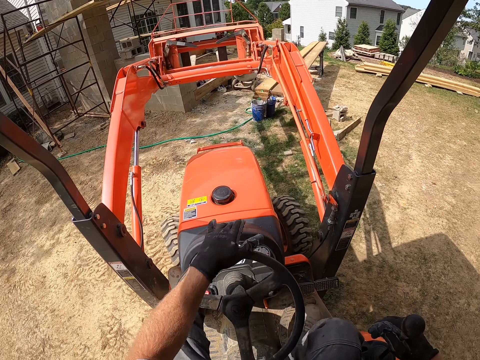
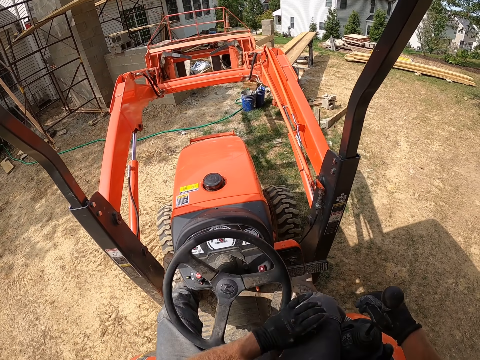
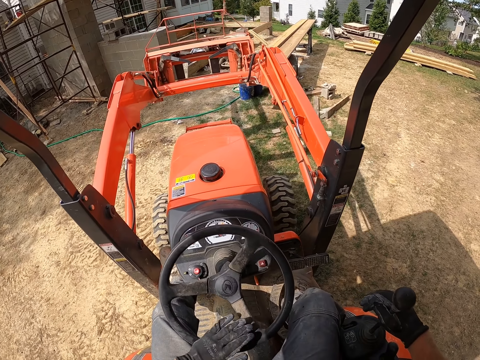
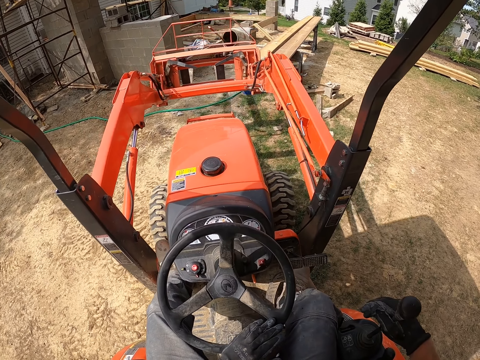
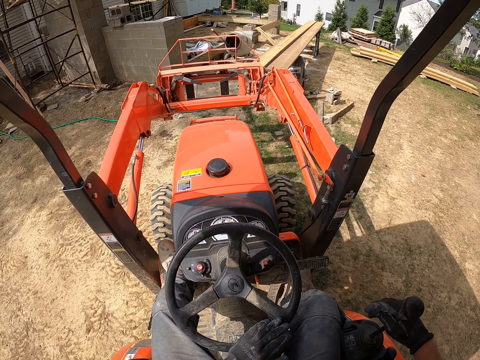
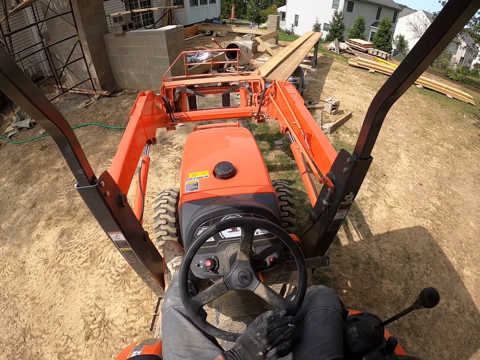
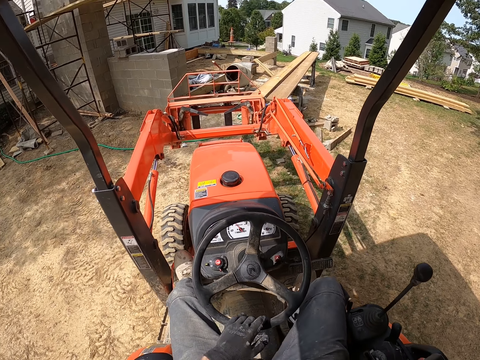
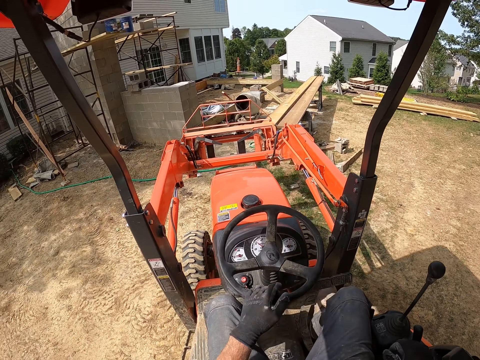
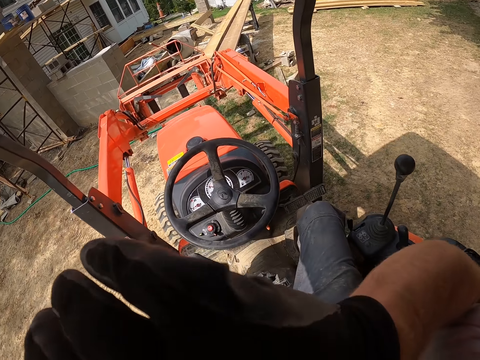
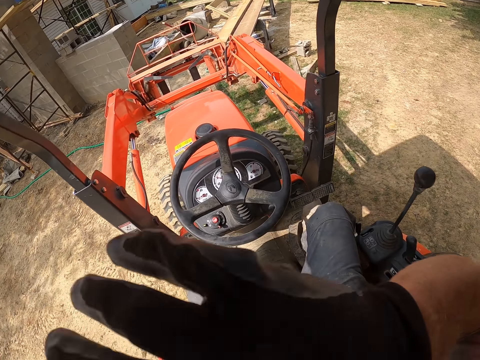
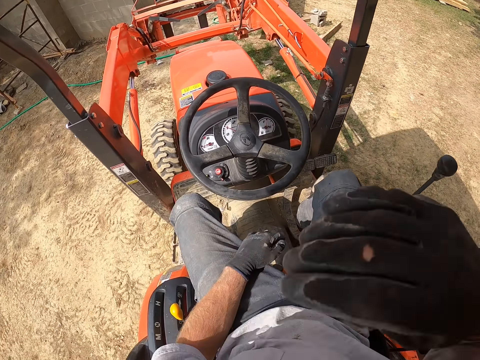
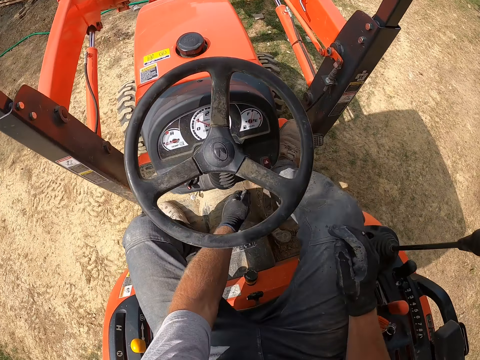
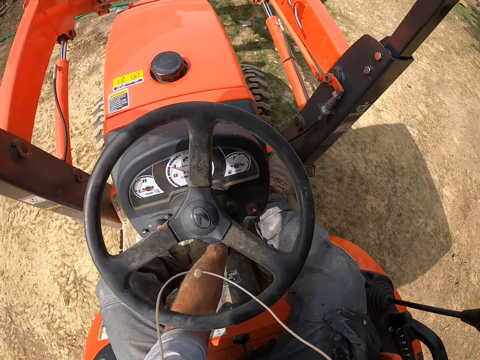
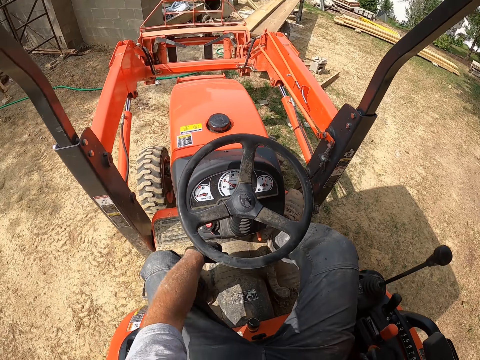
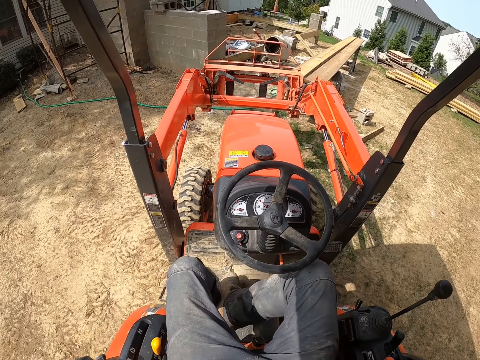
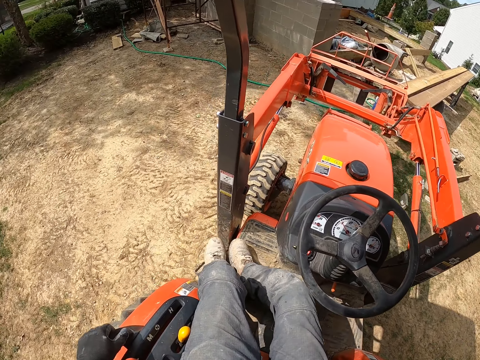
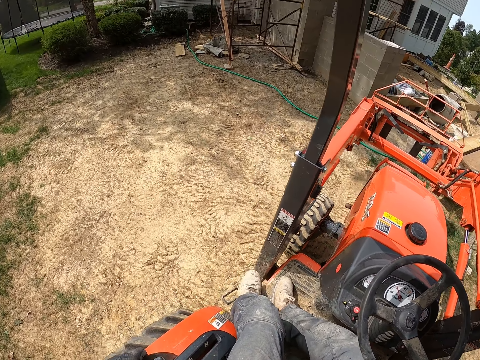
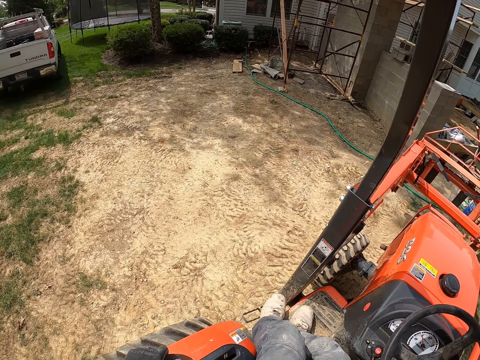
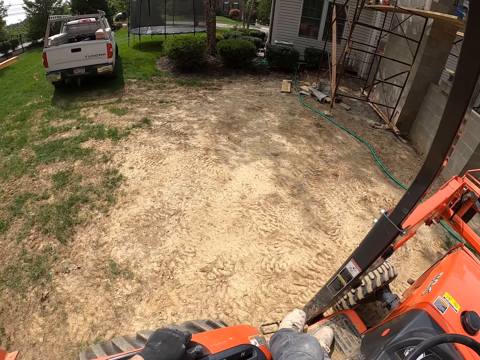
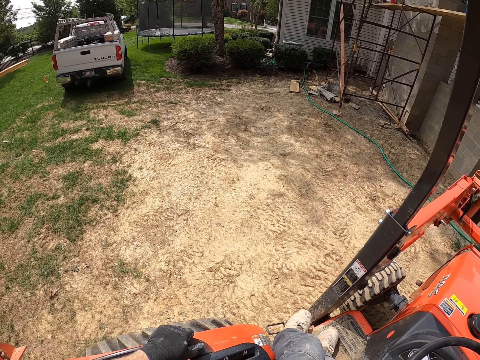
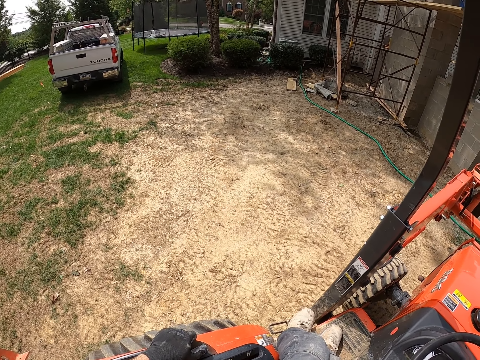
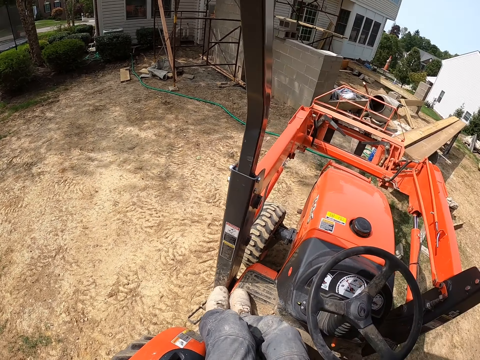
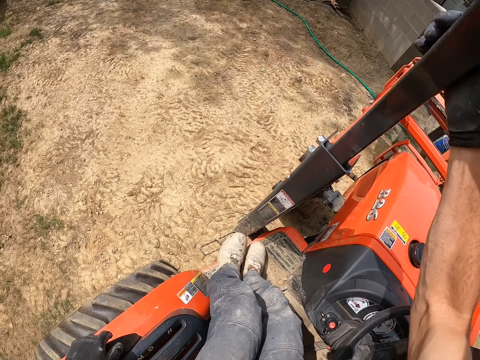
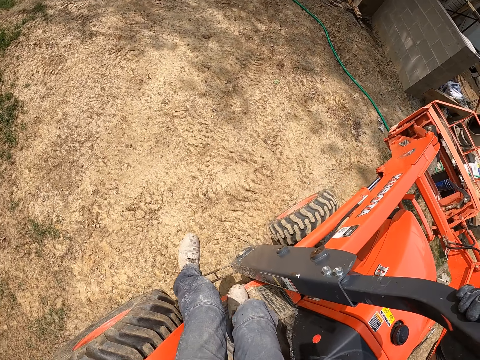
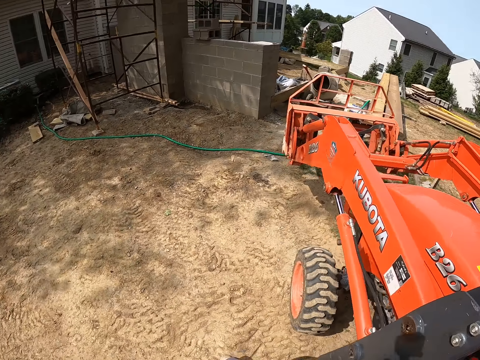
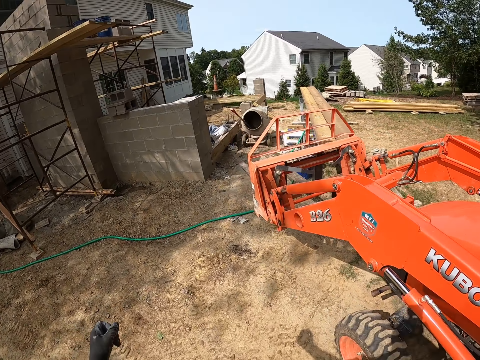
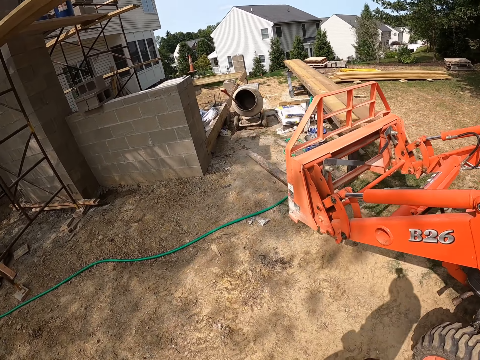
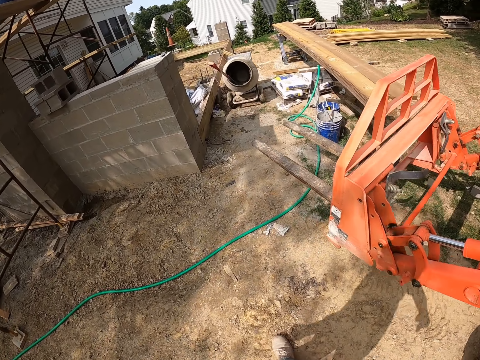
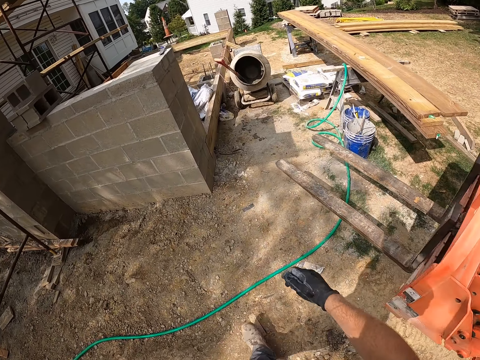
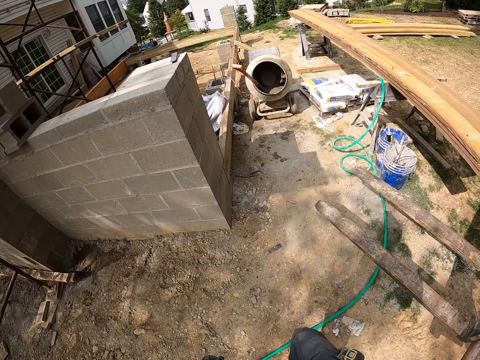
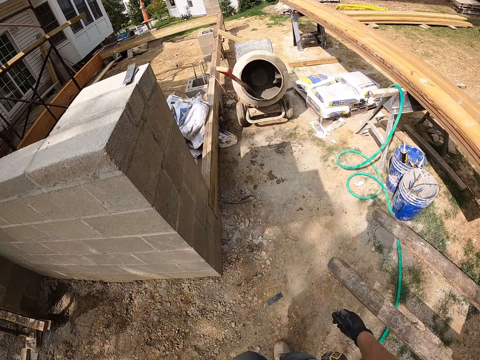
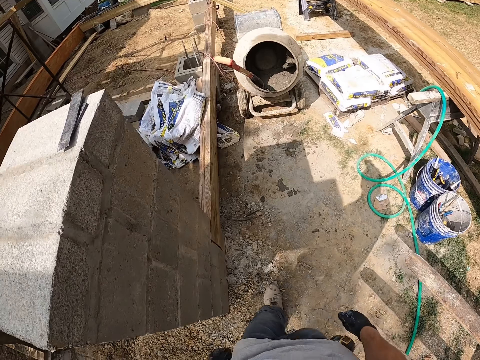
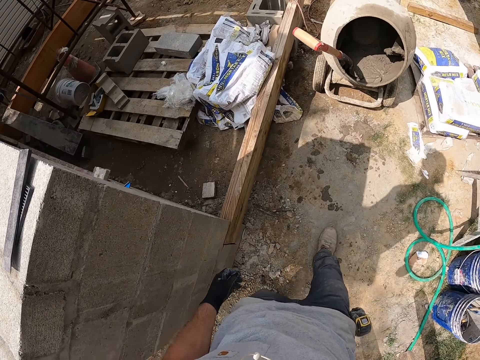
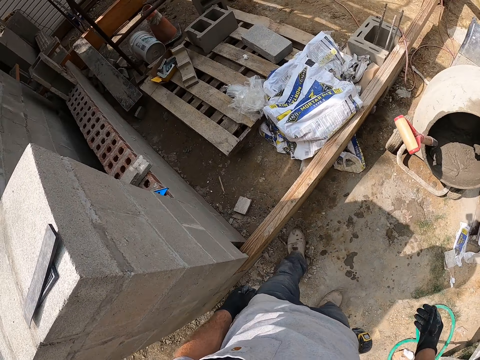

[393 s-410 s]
The camera wearer touches his face. He touches something in the forklift. He looks around. He alights from the forklift. He walks in the compound.

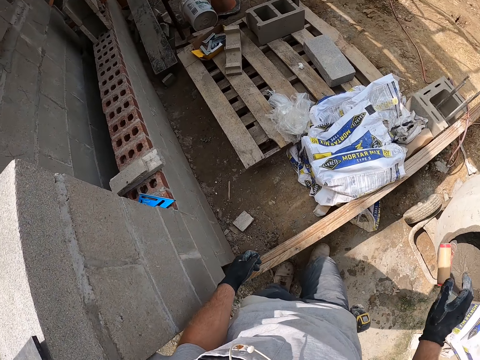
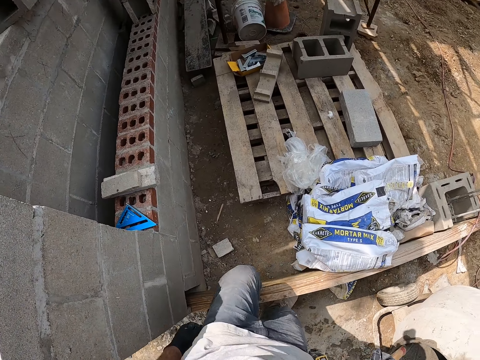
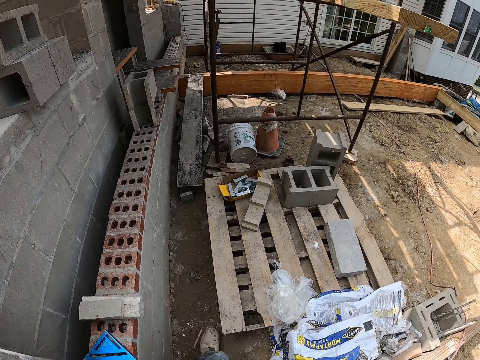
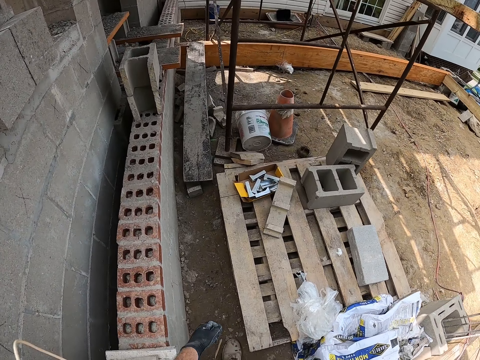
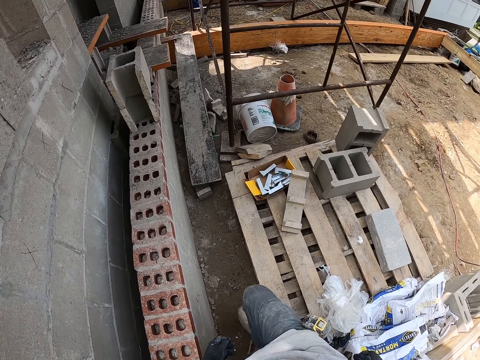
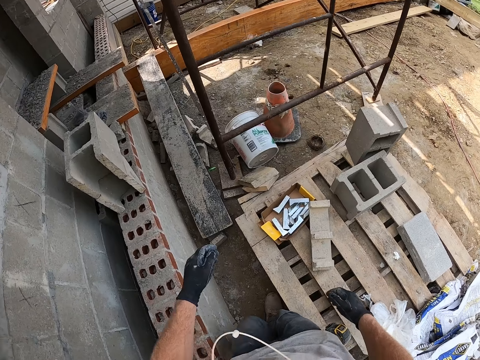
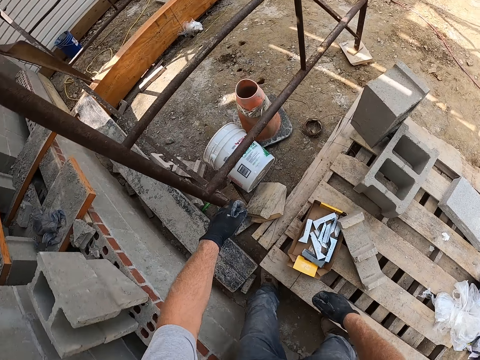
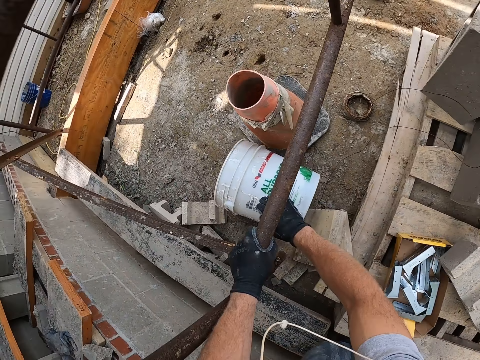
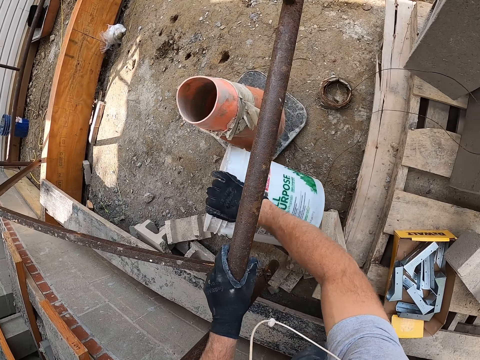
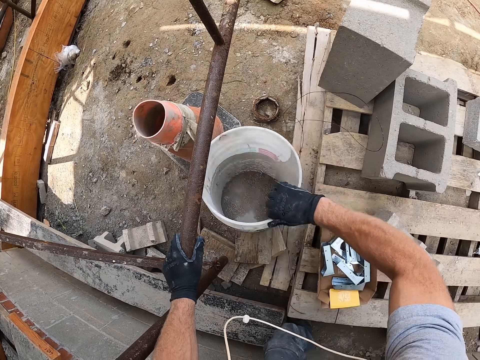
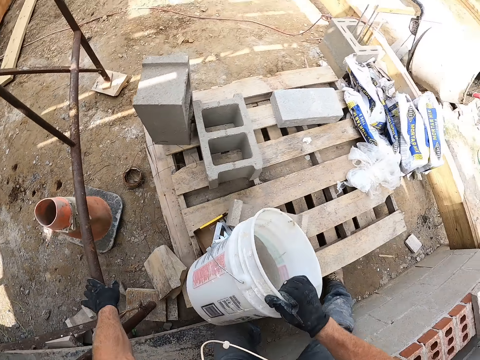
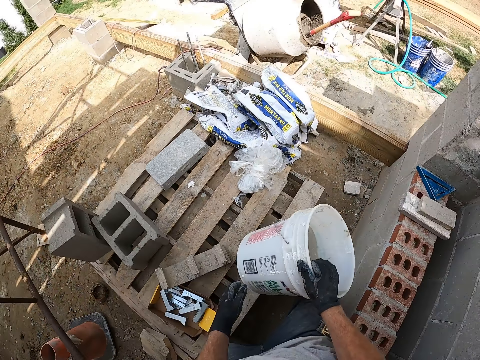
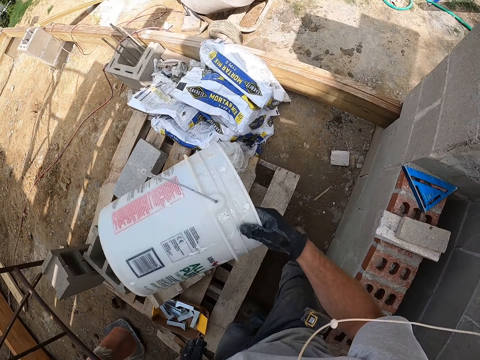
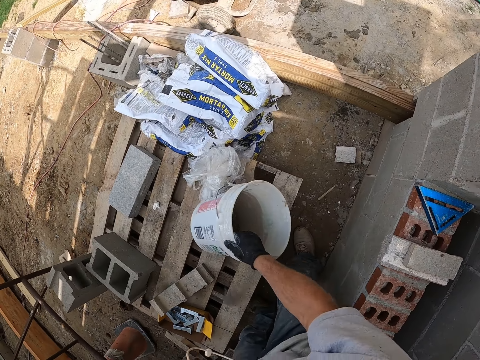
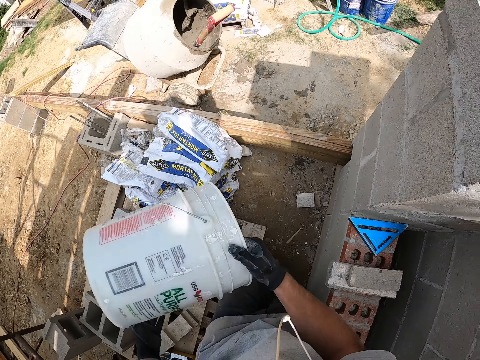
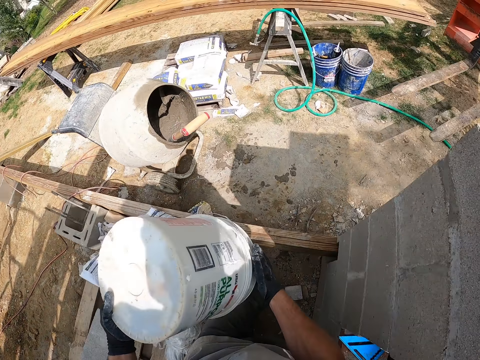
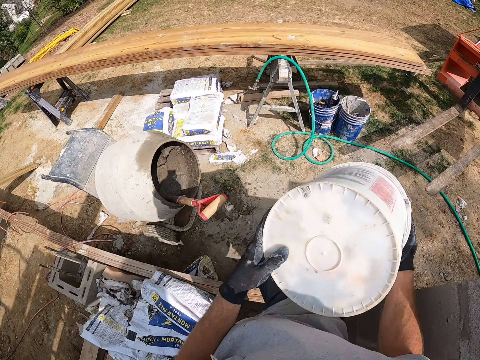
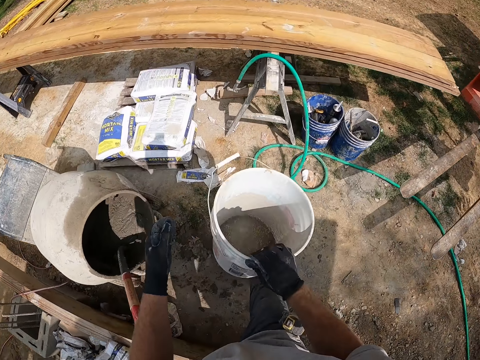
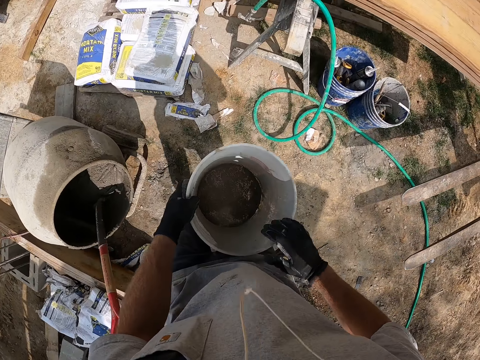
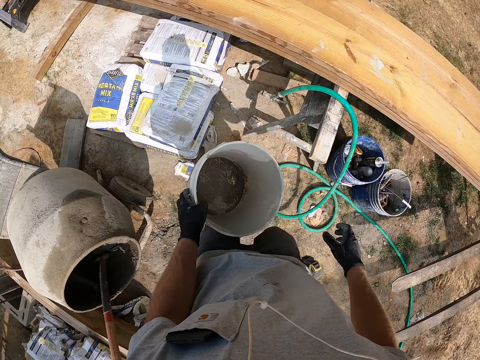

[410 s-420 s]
The camera wearer drops the bucket. They pick up the bucket. They tap the bucket on the pallet. They walk.
